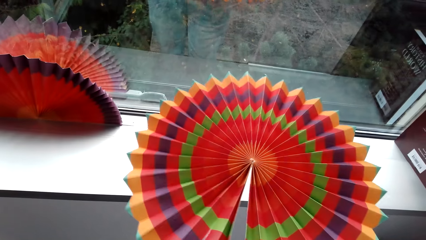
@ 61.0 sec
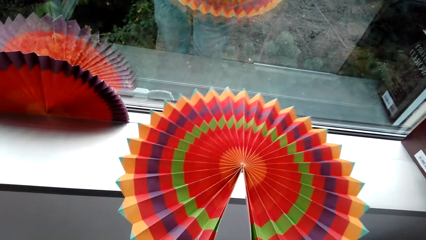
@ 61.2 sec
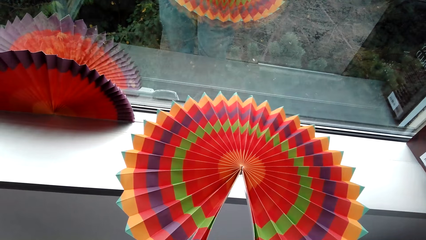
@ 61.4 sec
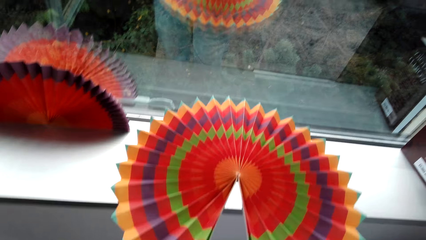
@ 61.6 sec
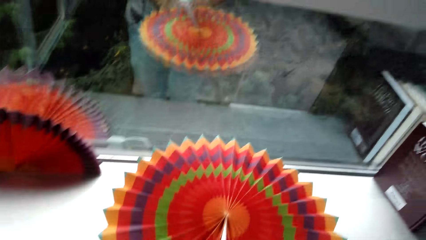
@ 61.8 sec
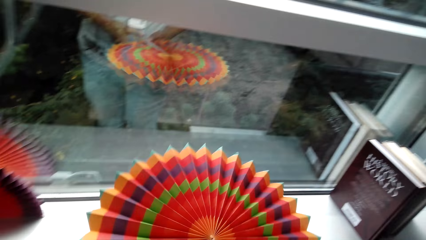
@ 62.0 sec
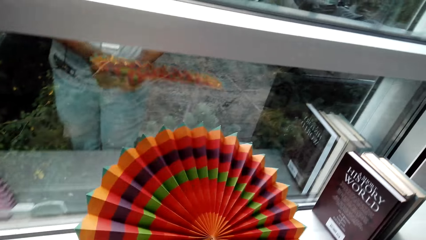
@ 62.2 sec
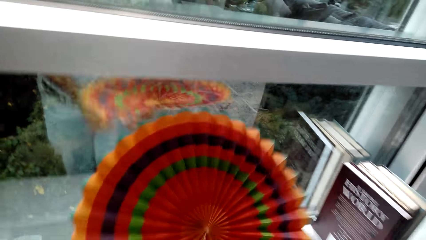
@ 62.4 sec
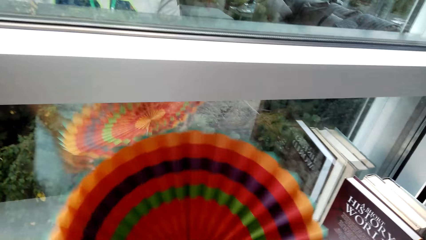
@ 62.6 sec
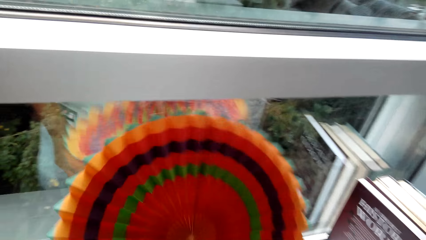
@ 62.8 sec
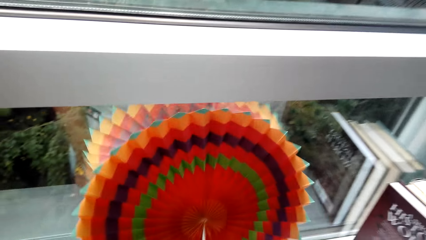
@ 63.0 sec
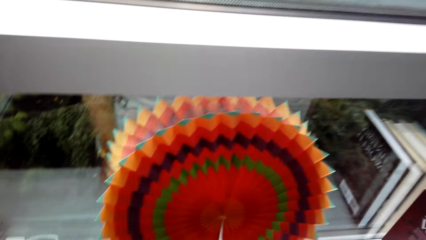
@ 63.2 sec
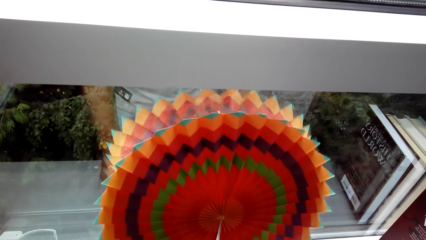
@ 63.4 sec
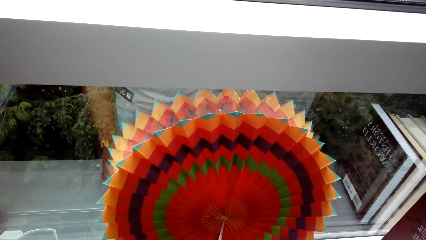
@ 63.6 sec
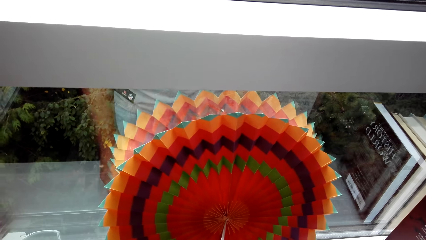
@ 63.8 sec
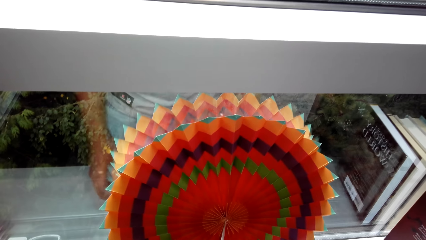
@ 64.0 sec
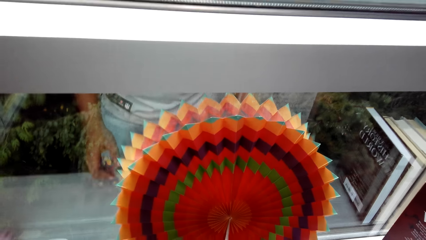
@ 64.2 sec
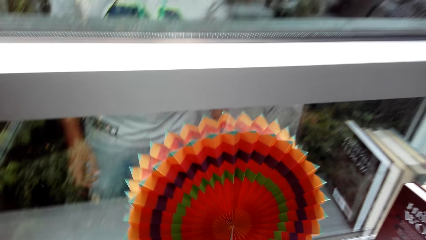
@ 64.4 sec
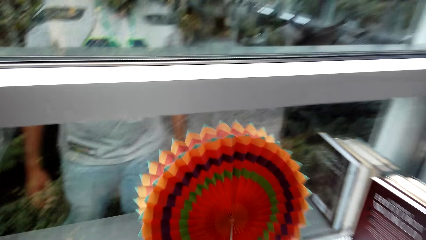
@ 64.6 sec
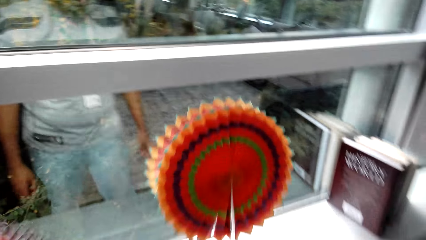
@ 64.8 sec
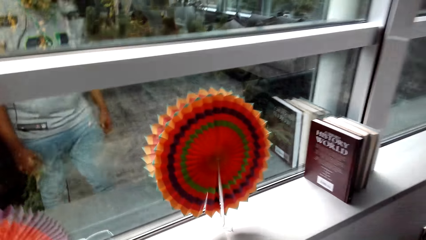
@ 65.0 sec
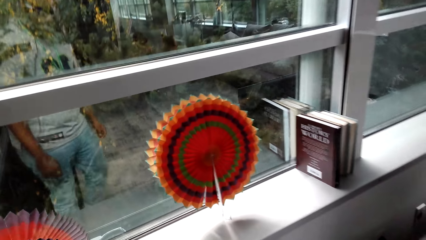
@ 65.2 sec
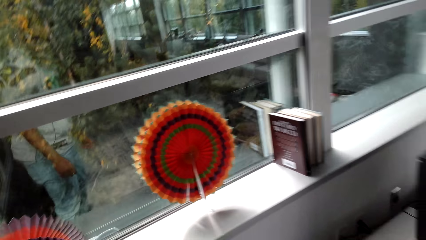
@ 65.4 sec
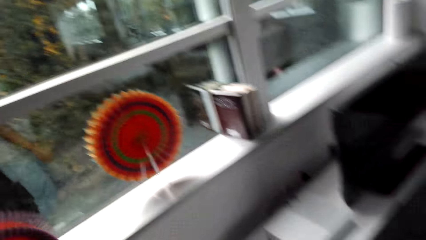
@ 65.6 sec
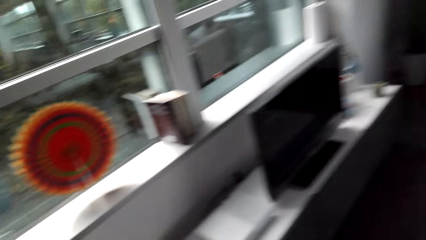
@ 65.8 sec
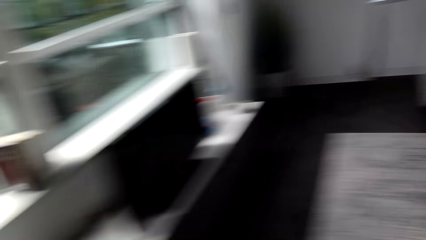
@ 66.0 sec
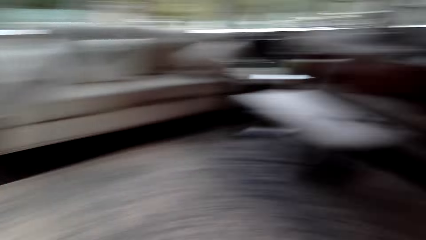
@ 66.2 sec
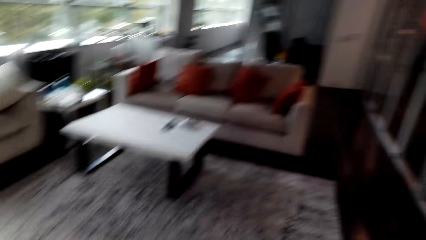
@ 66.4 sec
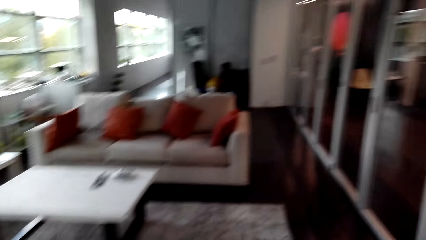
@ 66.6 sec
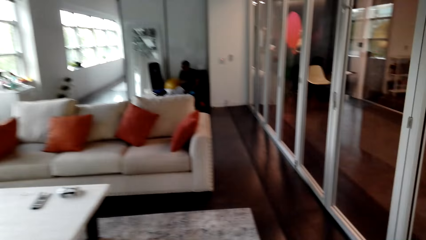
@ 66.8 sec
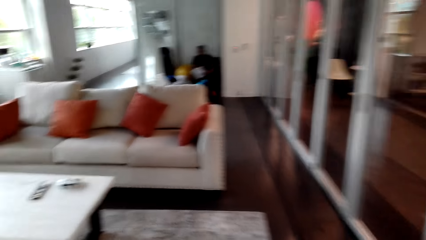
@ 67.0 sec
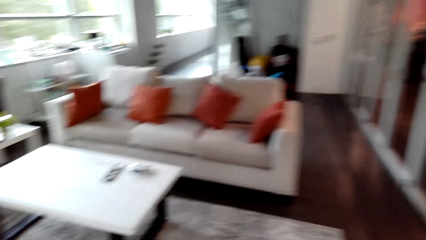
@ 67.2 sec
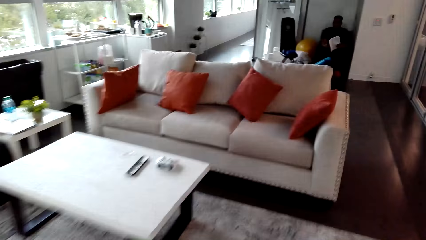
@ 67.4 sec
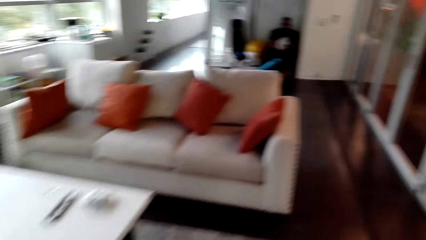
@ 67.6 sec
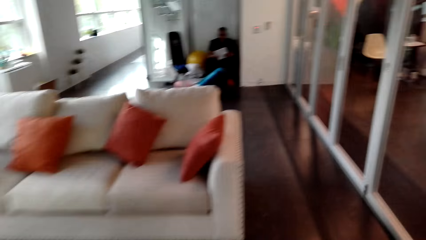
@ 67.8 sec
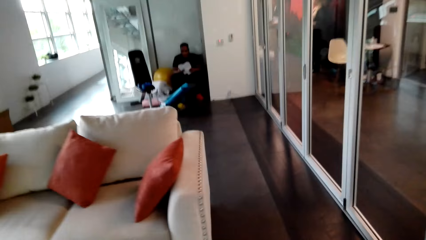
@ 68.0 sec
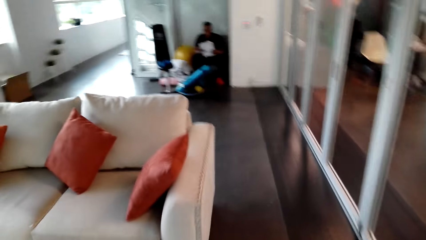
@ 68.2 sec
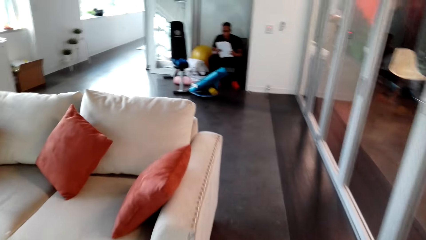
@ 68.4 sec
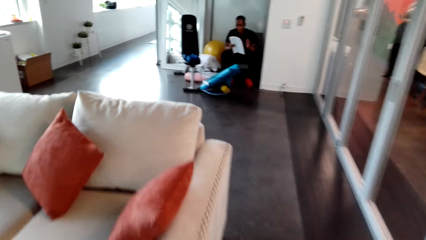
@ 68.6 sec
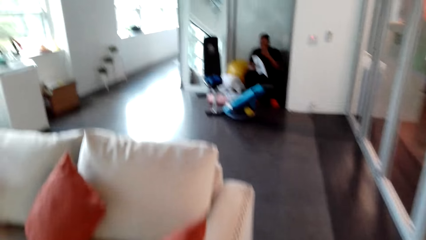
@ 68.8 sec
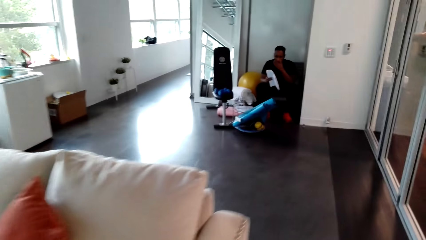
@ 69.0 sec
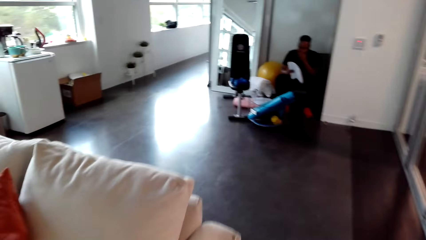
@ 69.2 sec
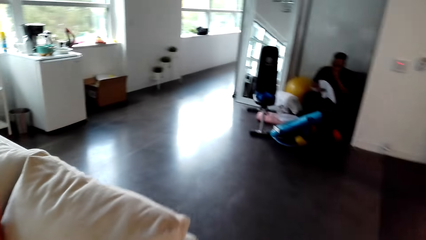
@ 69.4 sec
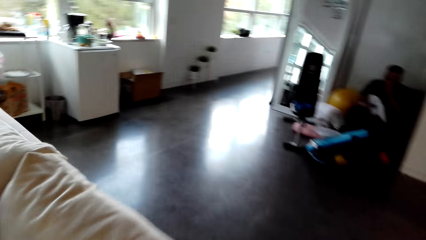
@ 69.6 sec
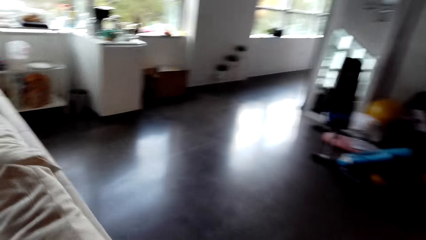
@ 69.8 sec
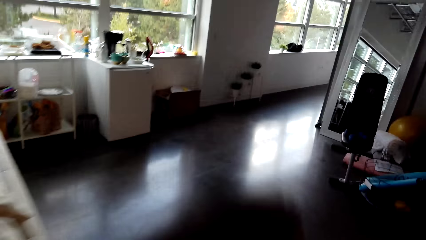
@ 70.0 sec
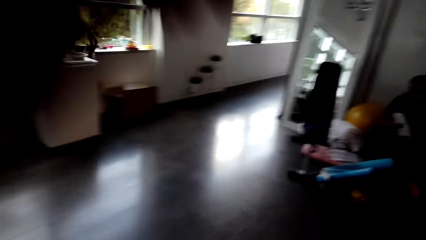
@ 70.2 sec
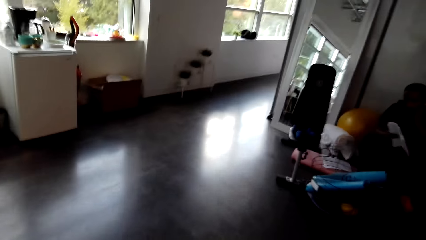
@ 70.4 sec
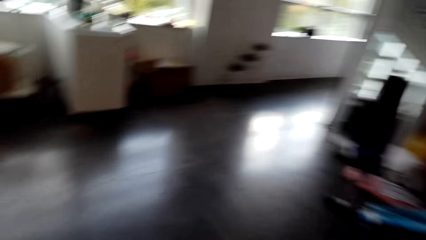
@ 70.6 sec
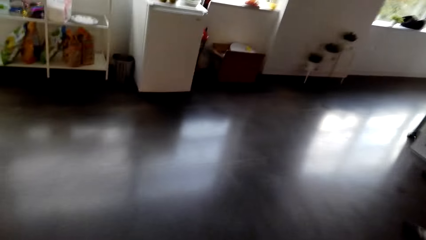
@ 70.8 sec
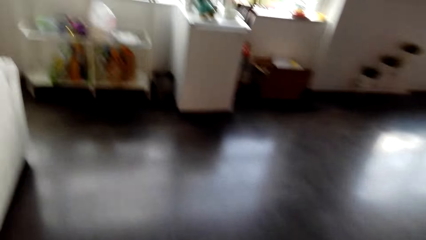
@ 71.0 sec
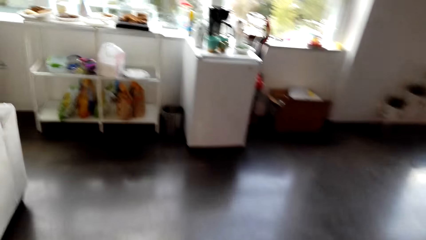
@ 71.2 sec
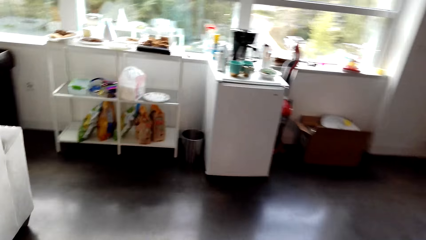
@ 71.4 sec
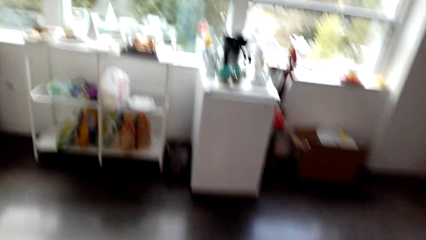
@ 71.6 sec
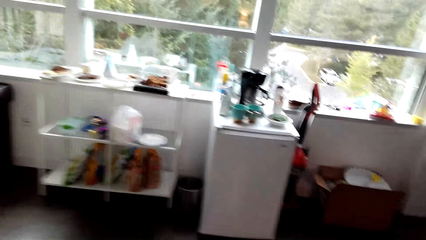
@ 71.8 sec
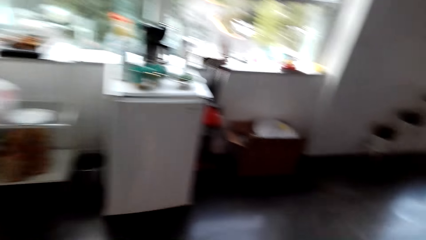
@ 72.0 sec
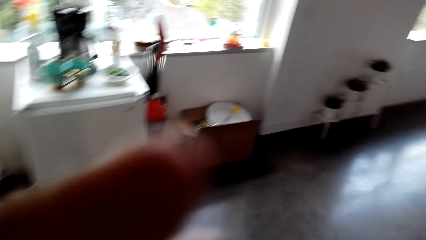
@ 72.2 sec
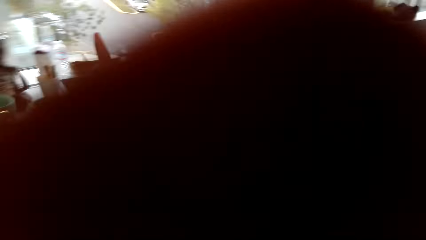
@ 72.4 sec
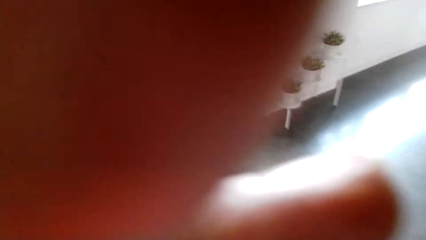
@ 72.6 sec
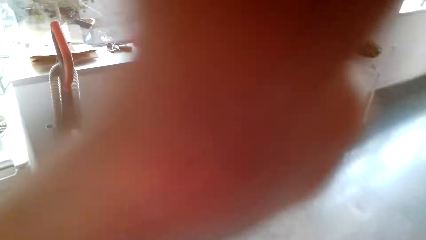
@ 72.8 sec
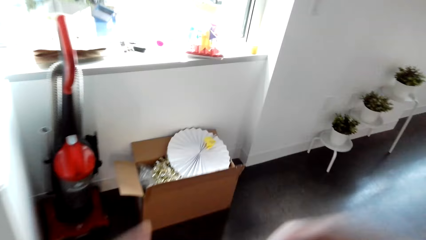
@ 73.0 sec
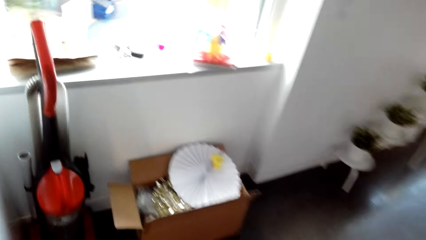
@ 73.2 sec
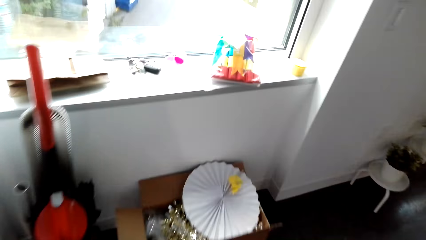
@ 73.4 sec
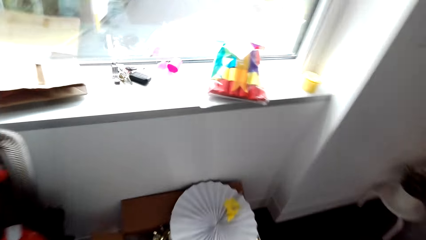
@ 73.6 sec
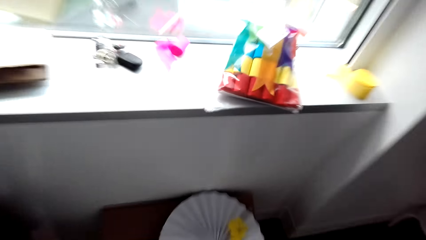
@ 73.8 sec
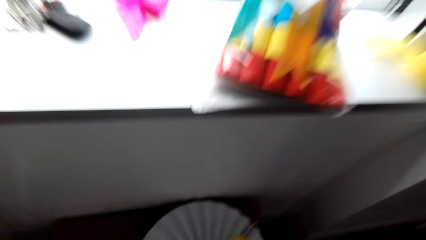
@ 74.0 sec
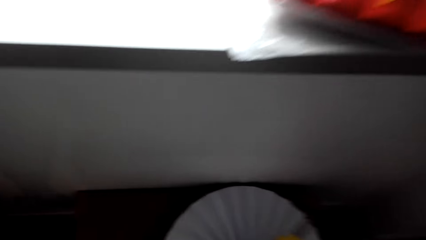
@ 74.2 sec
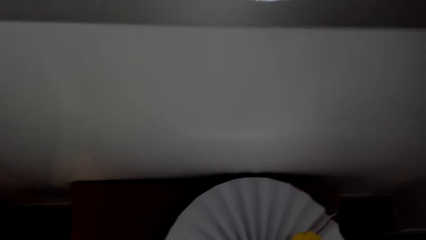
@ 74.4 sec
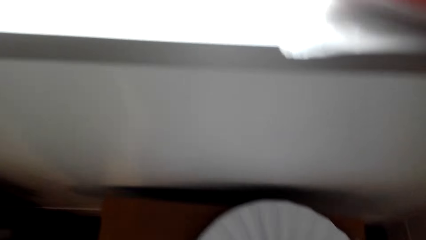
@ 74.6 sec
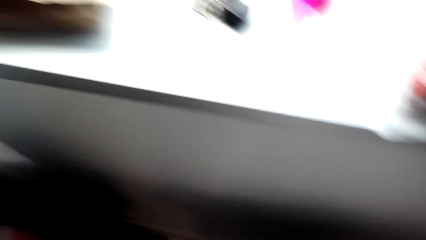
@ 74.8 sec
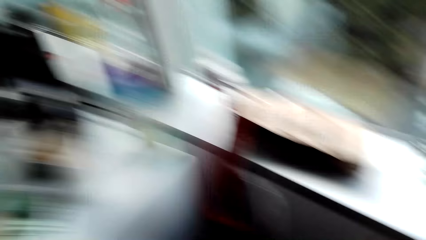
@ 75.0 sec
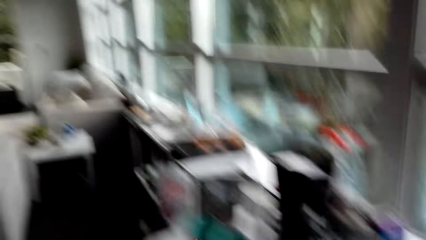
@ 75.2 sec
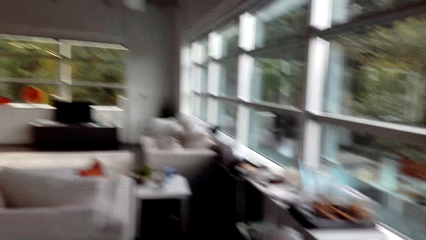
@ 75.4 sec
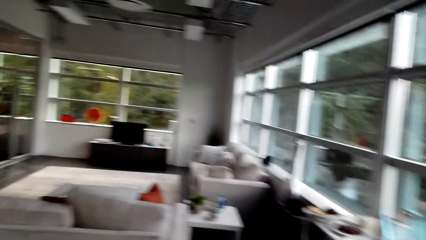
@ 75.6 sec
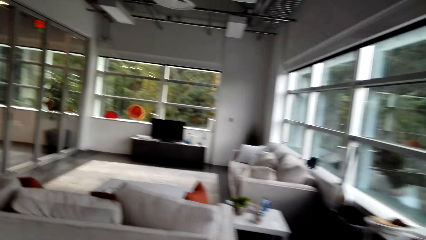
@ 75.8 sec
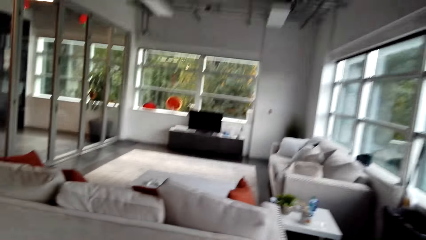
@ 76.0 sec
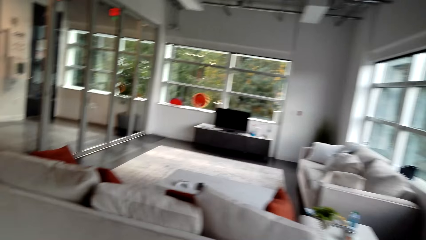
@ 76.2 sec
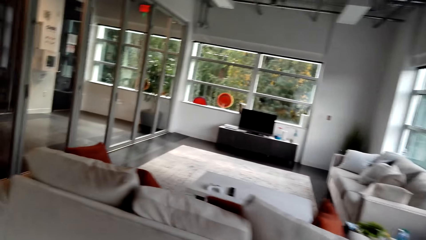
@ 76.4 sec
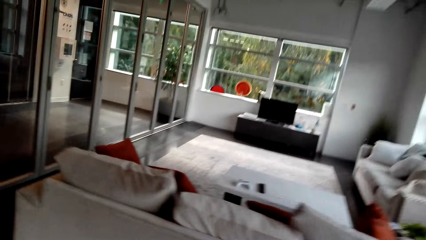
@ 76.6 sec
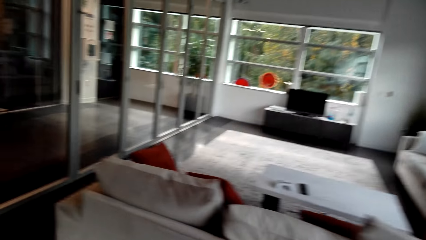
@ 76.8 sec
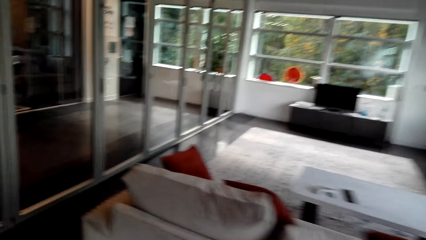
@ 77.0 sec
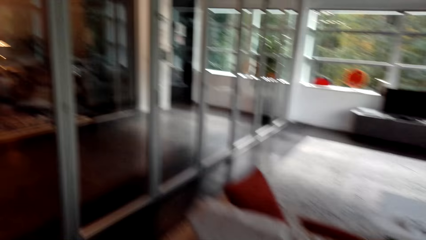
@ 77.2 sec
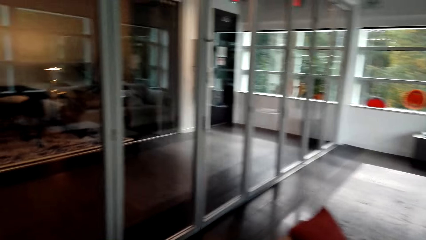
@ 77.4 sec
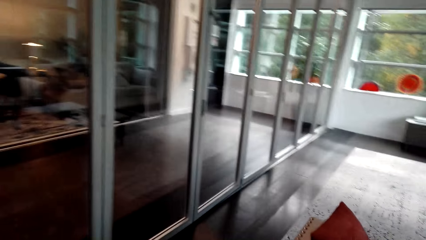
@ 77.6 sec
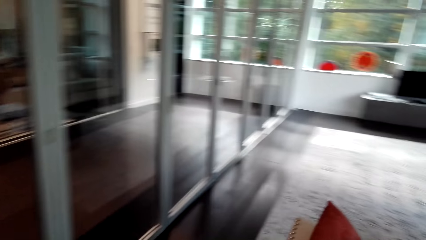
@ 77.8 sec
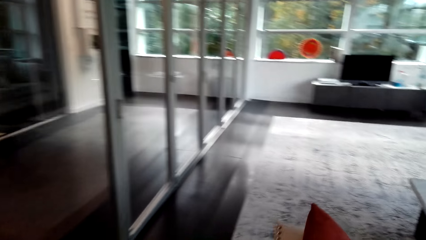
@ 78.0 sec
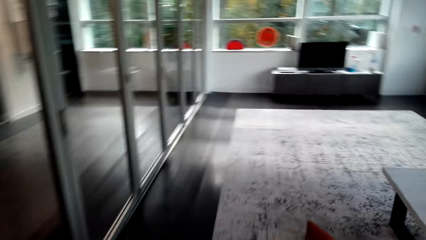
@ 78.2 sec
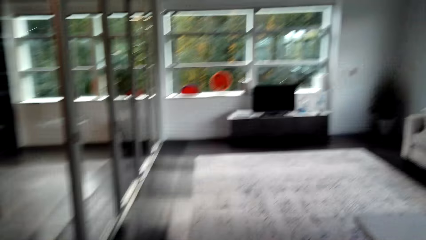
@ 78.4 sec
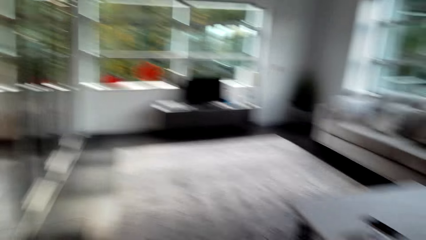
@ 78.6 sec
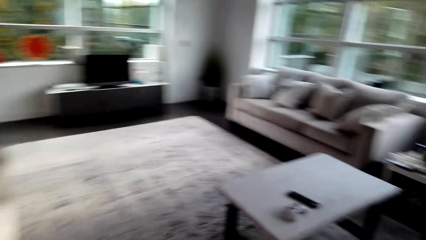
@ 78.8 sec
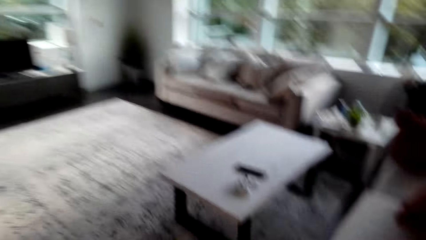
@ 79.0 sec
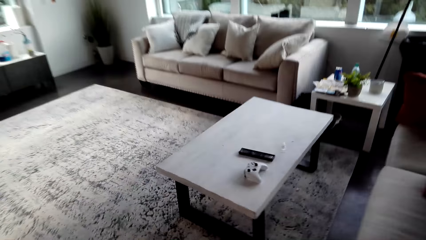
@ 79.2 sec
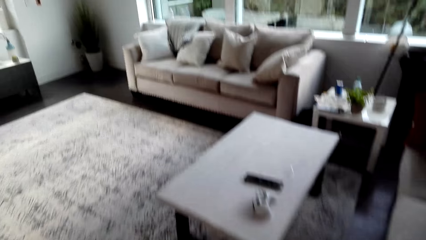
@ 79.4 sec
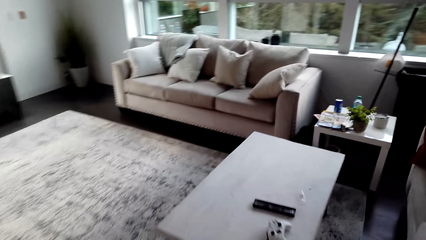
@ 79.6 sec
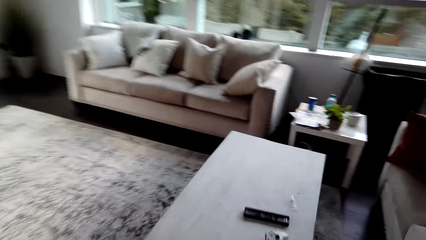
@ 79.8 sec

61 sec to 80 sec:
The camera wearer walks around the room. They touch something. They touch something again. They pick up a decorative folding fan.
